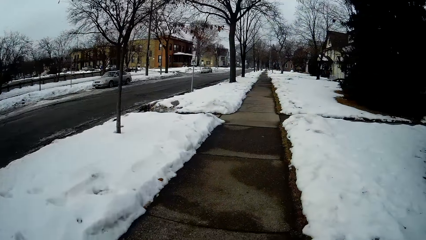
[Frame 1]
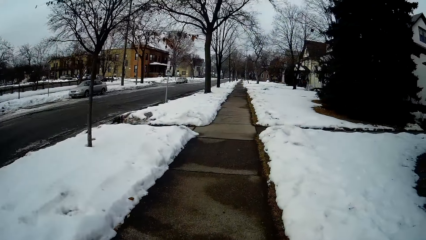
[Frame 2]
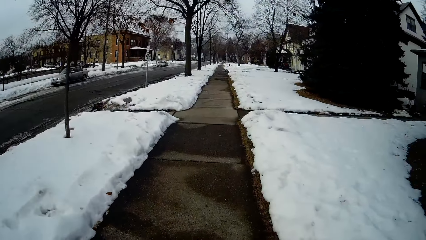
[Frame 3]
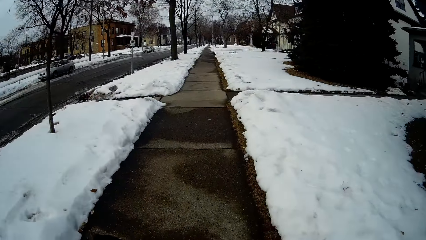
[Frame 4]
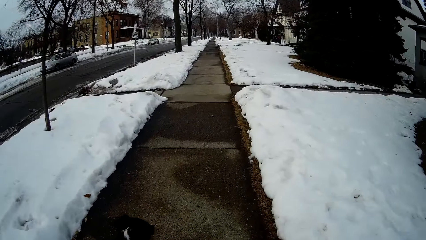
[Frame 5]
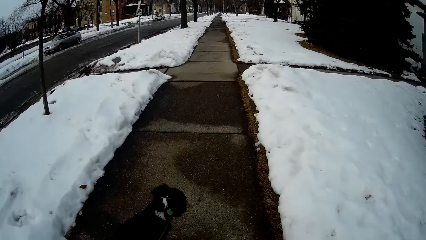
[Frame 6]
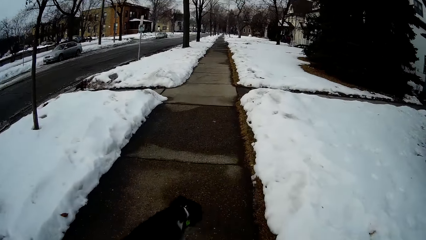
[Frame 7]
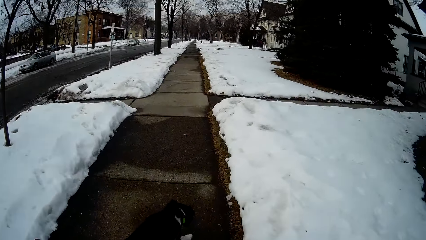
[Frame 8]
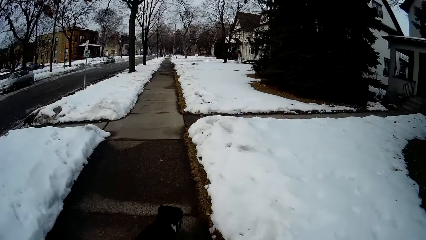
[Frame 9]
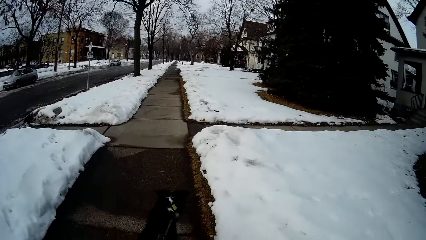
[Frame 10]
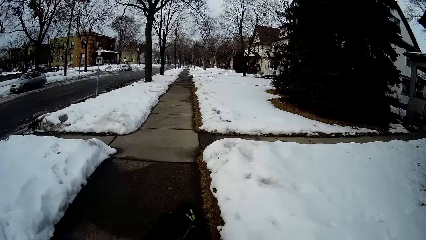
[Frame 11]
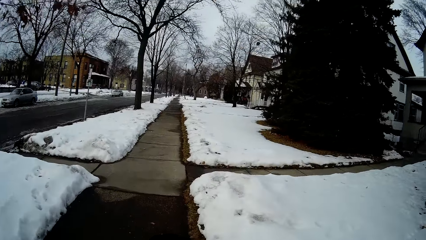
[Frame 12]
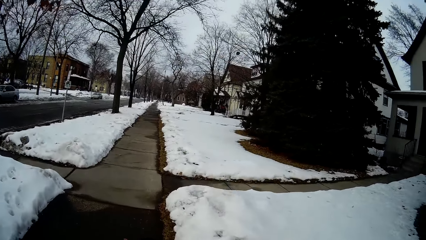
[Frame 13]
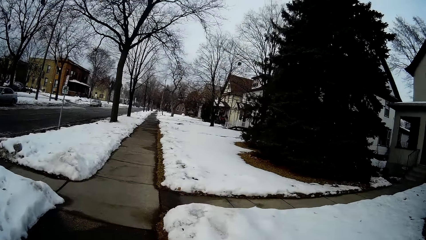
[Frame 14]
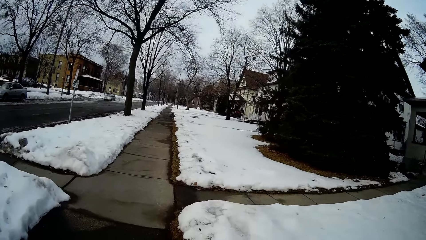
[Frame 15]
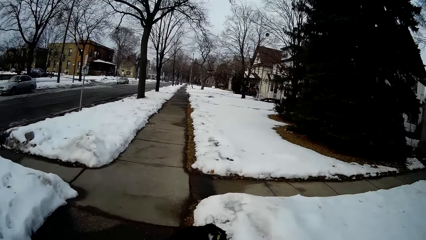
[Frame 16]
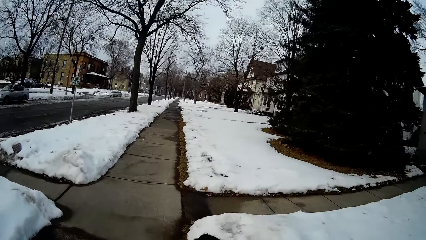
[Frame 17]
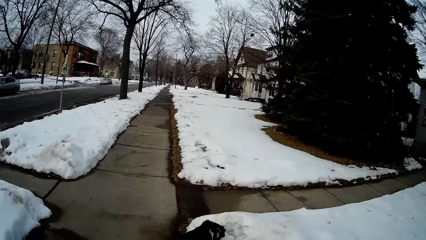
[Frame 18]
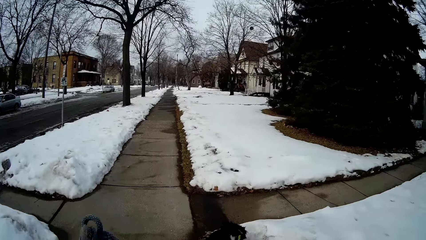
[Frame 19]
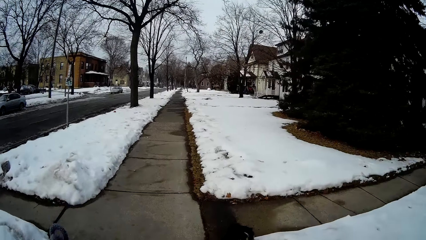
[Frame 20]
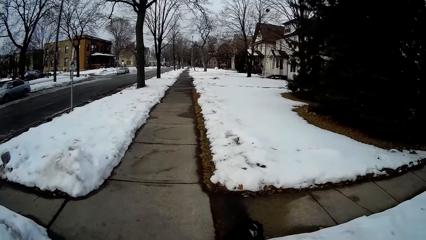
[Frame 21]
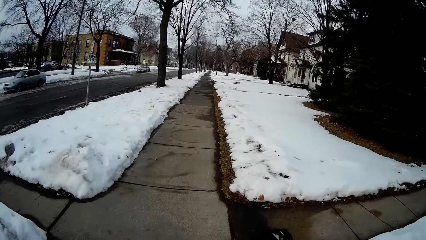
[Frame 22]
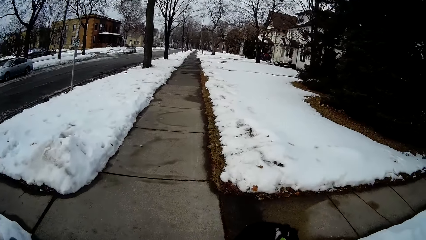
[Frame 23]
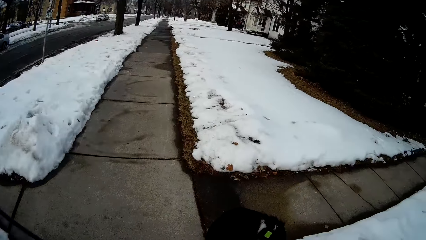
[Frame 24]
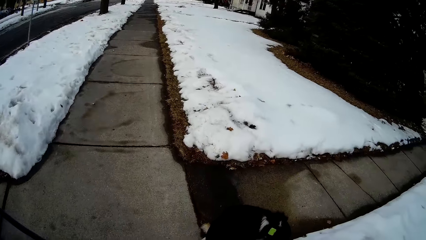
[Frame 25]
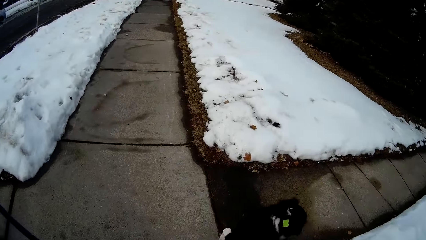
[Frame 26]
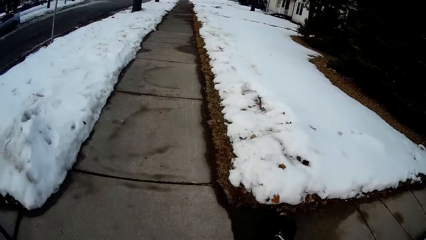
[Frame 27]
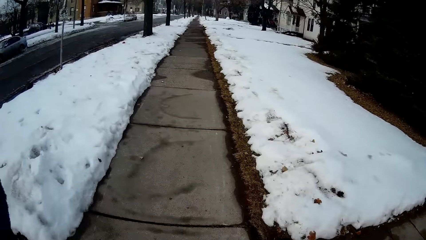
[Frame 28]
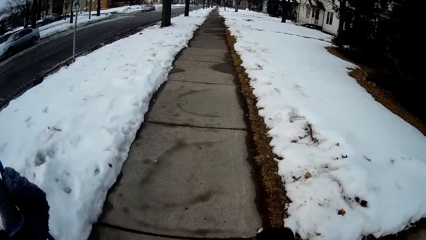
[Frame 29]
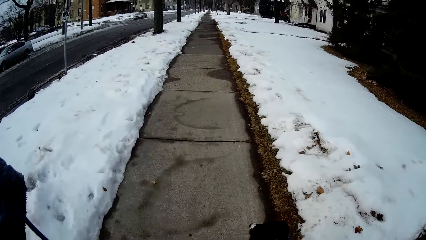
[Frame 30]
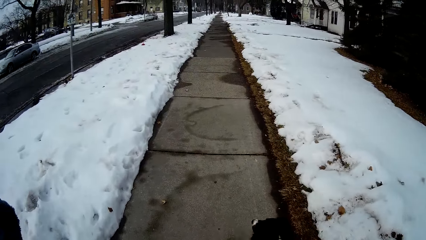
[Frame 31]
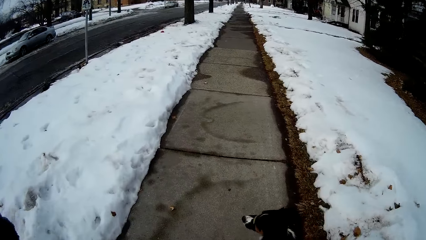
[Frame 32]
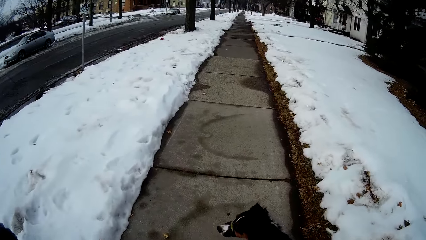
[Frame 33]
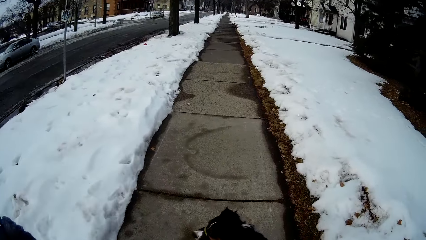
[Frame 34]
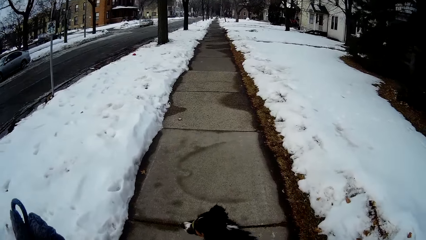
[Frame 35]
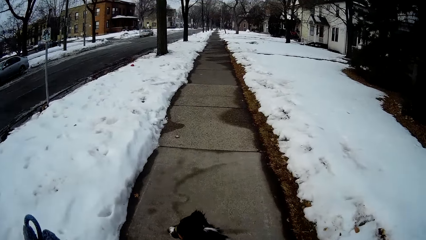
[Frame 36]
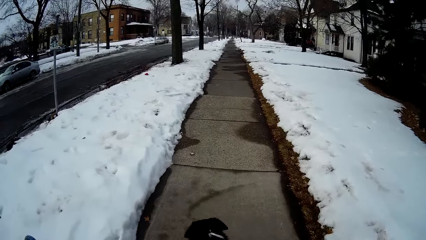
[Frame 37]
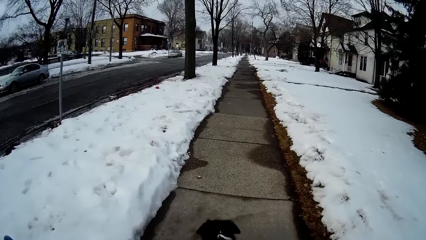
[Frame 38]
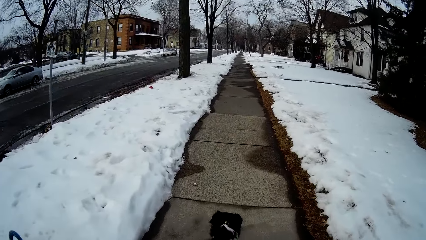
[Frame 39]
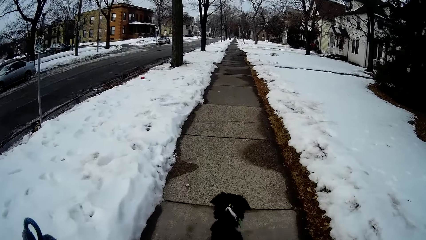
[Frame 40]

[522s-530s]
The camera wearer lifts the dog rope.

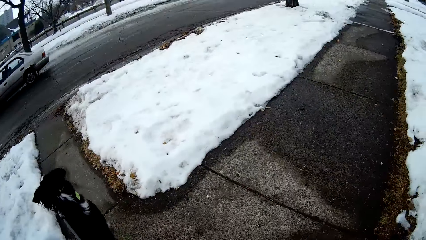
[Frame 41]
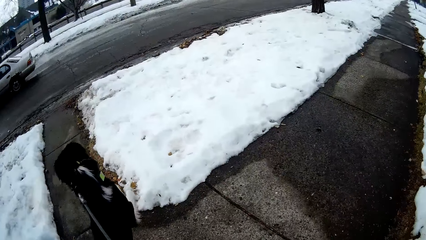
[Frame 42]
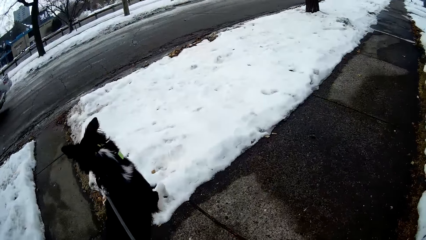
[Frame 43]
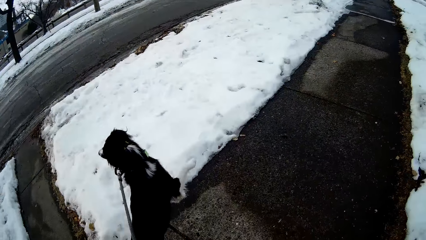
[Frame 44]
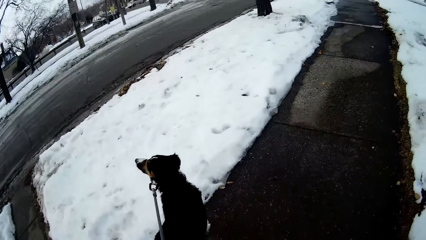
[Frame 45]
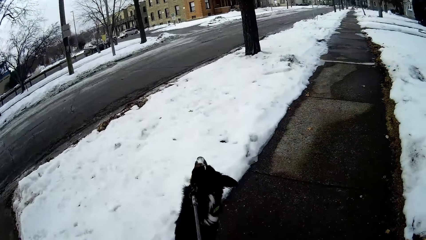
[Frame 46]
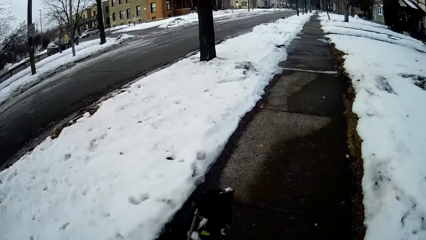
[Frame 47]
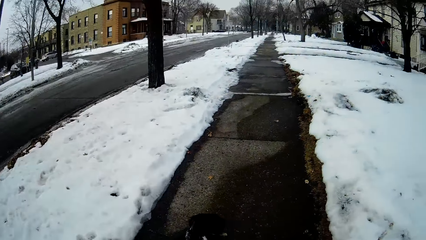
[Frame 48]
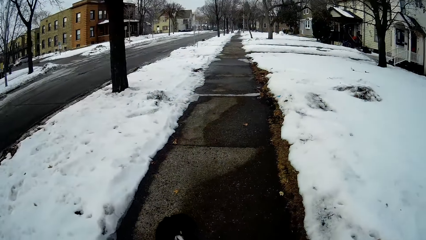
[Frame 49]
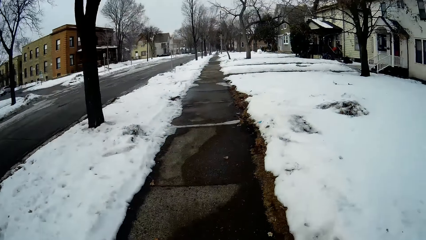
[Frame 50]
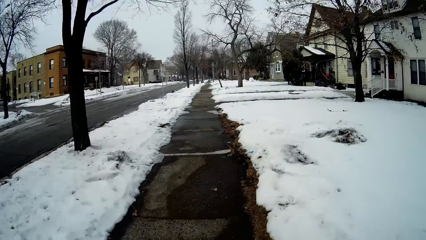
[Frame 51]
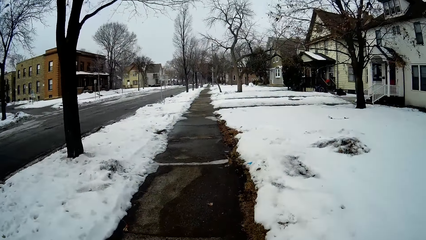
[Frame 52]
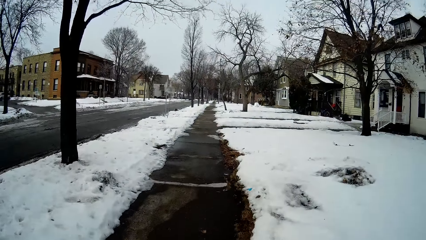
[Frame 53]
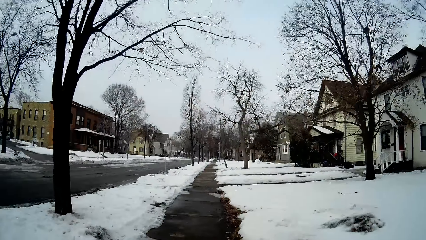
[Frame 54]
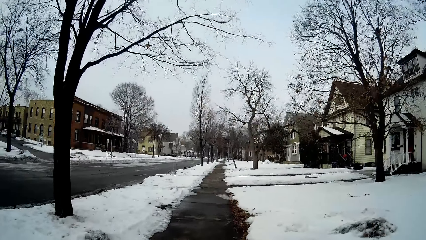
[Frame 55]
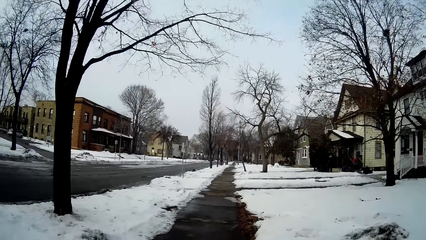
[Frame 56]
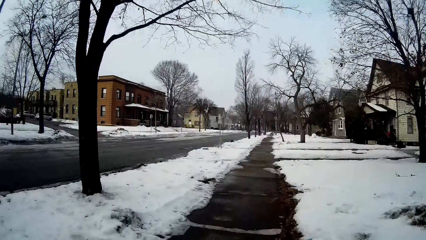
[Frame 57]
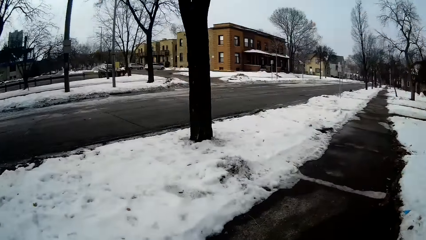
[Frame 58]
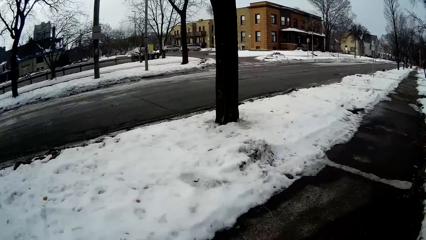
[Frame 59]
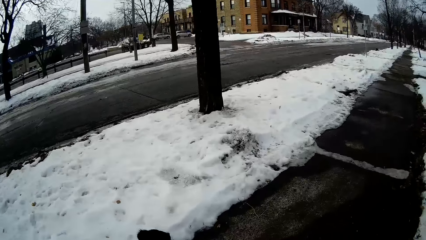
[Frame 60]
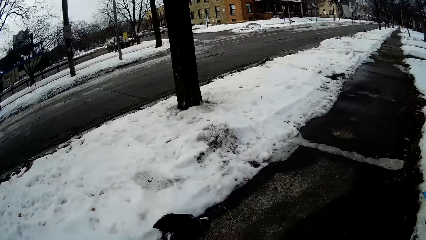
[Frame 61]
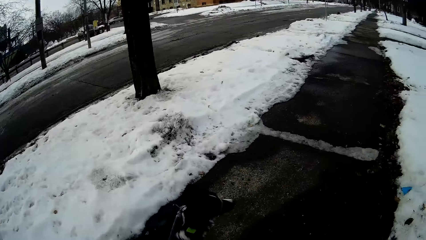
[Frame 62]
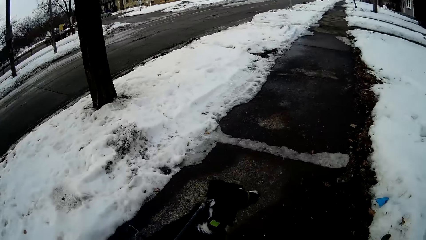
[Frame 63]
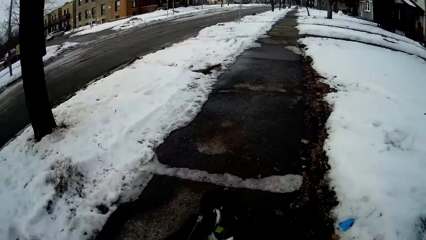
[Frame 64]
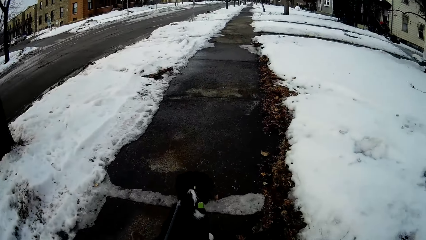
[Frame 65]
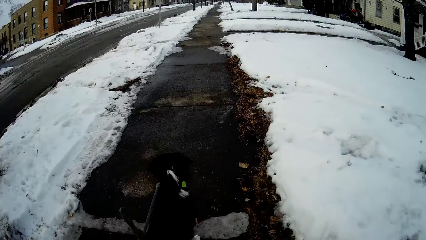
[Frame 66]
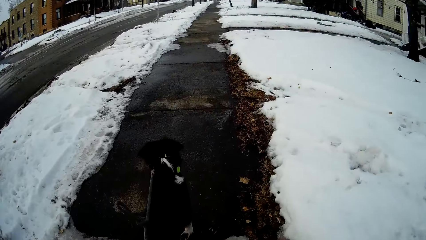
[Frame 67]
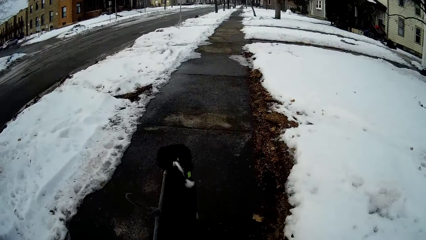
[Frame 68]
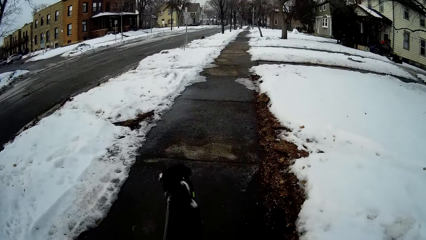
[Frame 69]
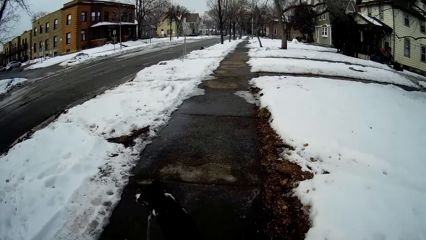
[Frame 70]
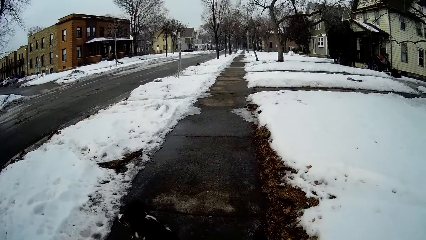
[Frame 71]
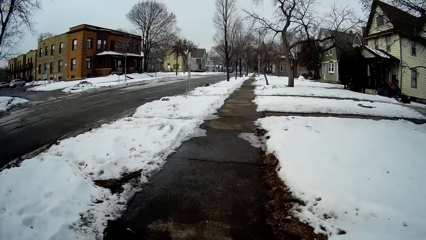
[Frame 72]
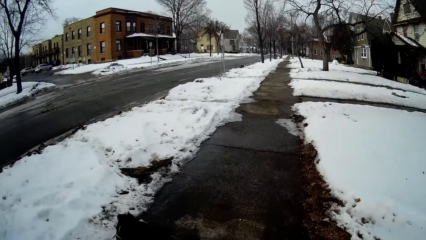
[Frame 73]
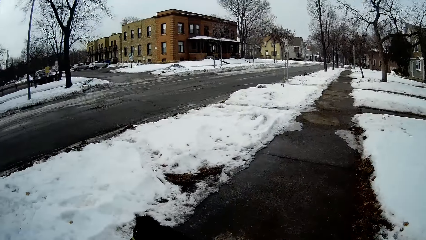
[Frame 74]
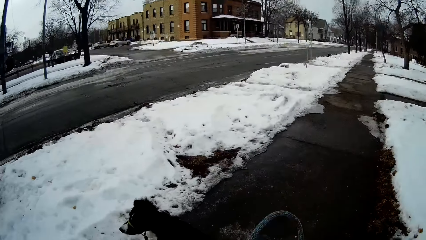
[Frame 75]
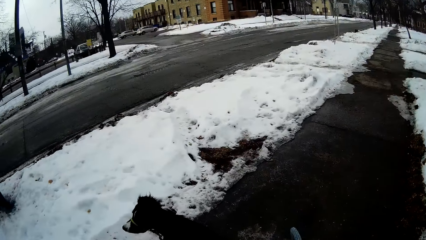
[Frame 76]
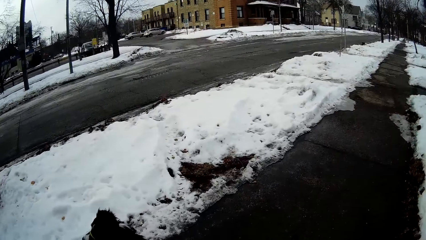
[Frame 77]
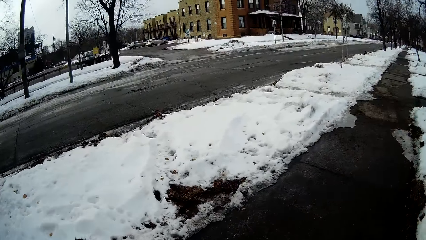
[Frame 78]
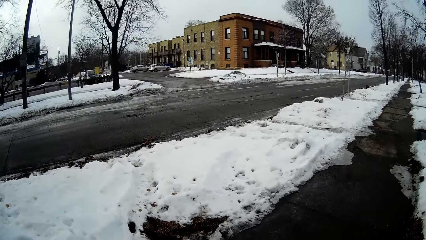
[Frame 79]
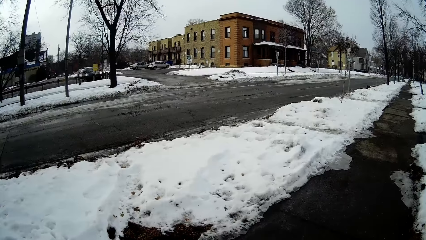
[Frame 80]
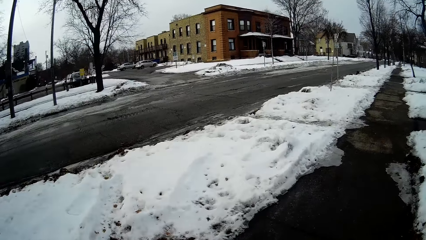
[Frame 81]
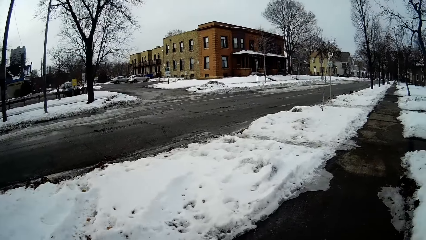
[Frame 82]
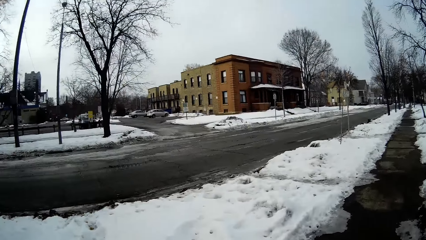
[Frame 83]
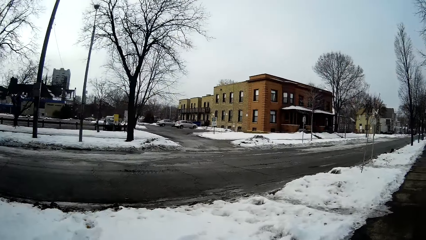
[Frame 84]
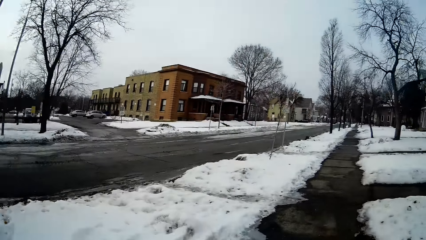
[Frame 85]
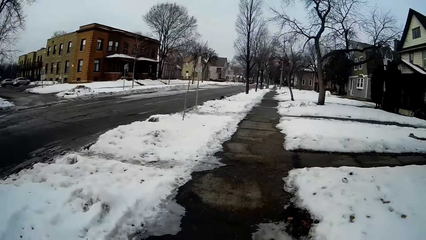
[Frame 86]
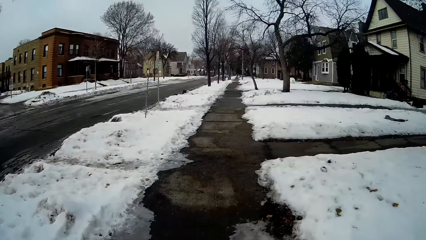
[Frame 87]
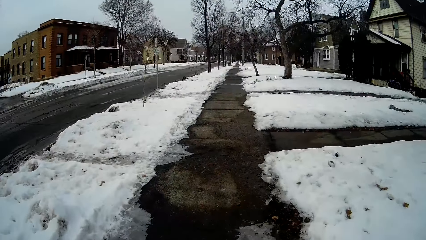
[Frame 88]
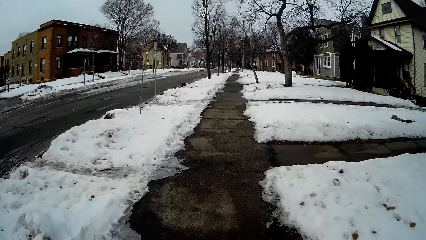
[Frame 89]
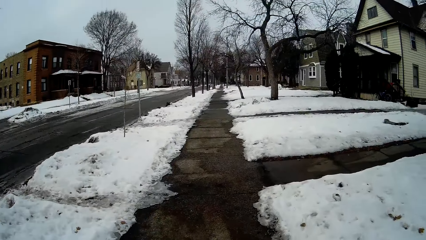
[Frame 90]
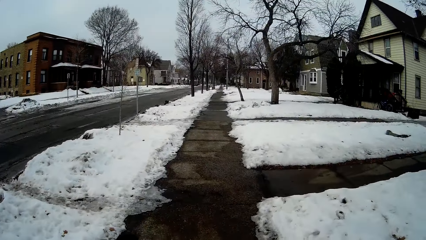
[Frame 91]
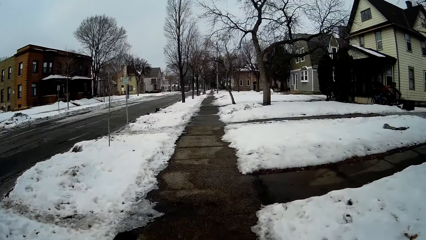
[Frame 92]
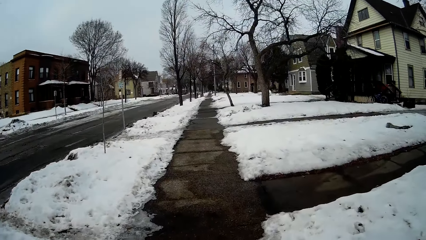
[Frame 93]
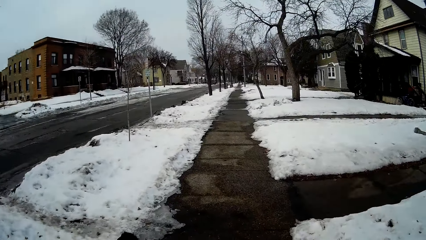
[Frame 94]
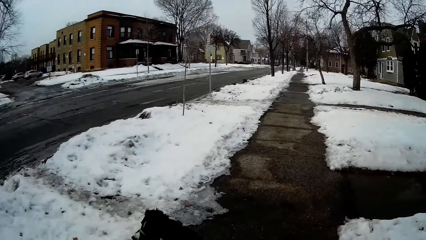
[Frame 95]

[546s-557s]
The camera wearer controls the movement of the dog with the rope. They walk along the sidewalk holding the dog.
